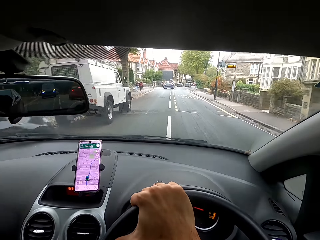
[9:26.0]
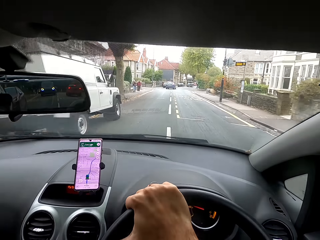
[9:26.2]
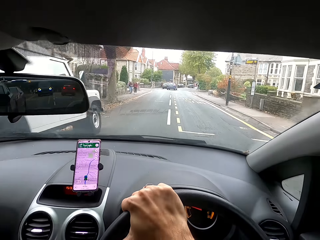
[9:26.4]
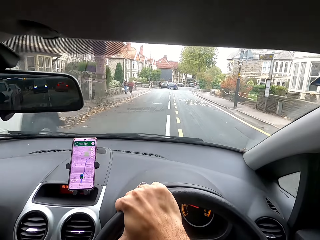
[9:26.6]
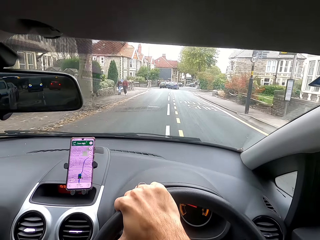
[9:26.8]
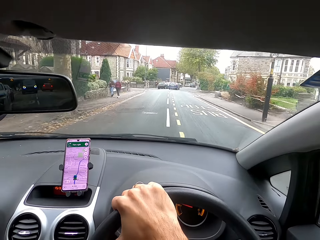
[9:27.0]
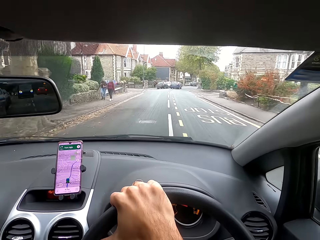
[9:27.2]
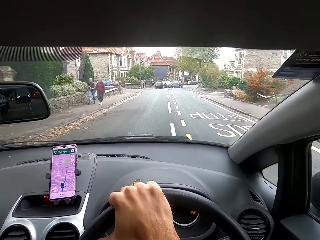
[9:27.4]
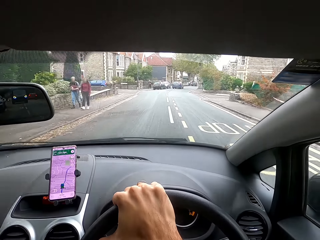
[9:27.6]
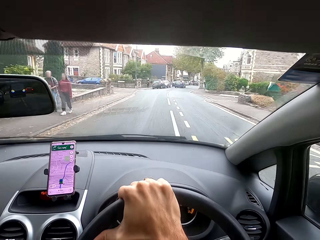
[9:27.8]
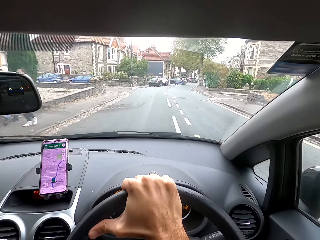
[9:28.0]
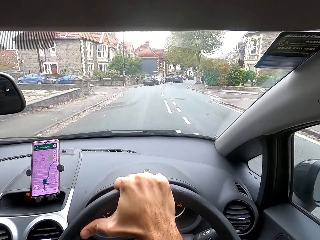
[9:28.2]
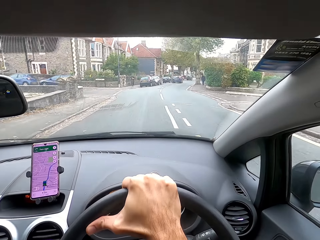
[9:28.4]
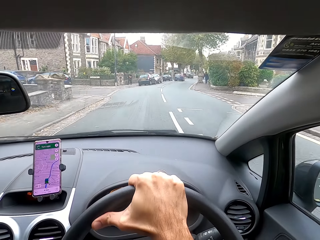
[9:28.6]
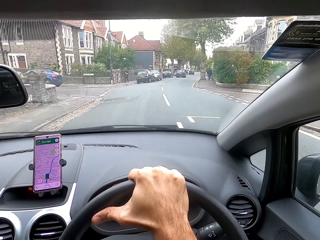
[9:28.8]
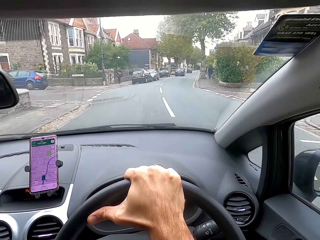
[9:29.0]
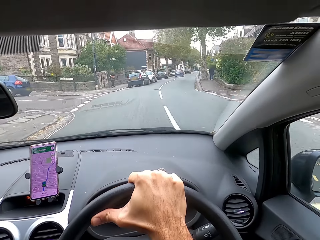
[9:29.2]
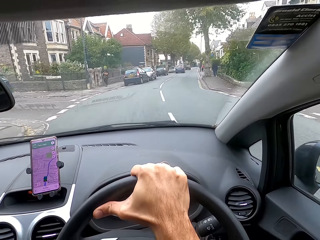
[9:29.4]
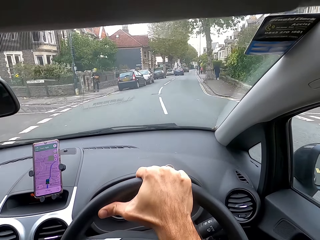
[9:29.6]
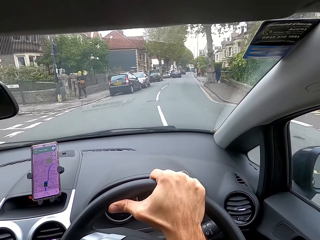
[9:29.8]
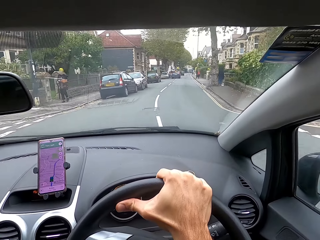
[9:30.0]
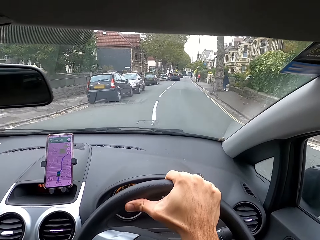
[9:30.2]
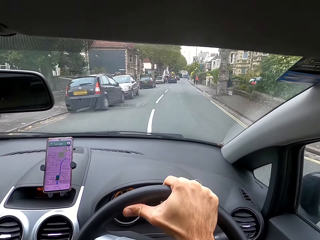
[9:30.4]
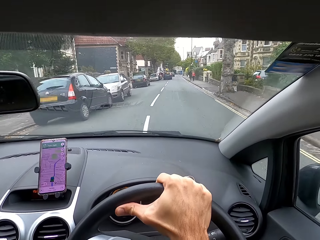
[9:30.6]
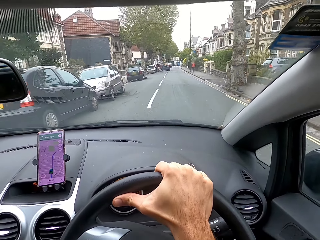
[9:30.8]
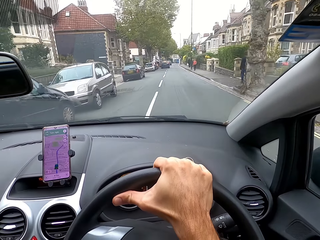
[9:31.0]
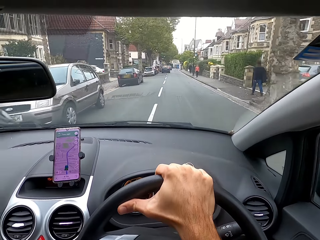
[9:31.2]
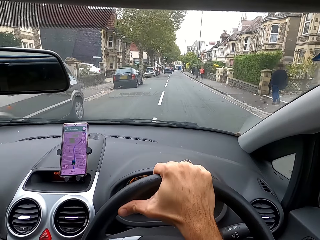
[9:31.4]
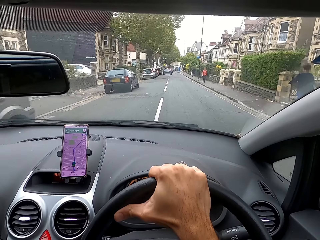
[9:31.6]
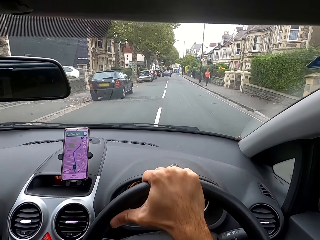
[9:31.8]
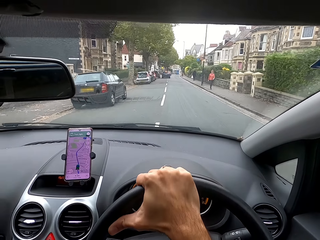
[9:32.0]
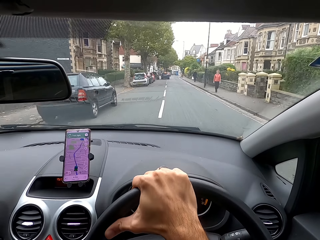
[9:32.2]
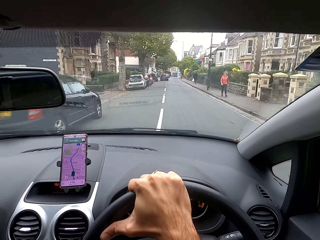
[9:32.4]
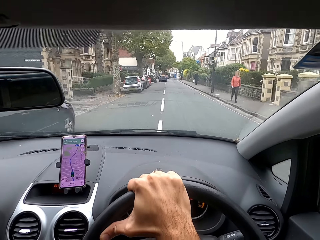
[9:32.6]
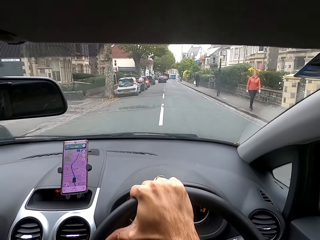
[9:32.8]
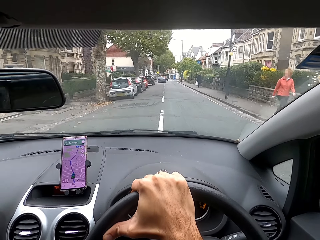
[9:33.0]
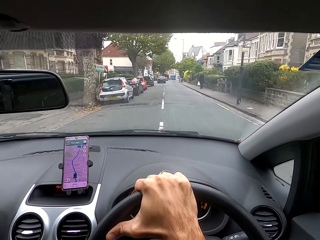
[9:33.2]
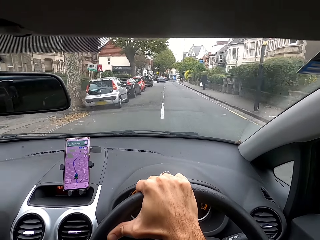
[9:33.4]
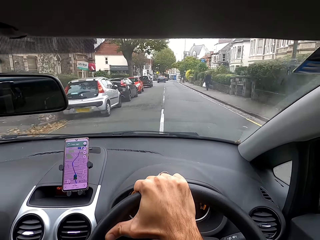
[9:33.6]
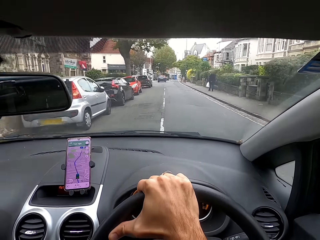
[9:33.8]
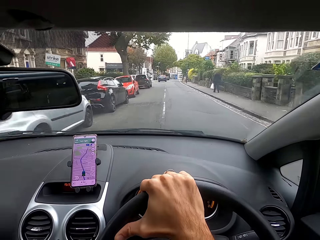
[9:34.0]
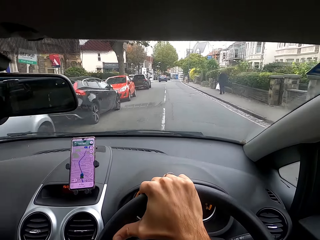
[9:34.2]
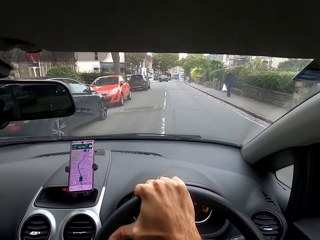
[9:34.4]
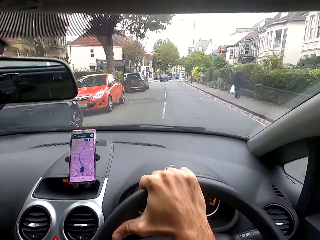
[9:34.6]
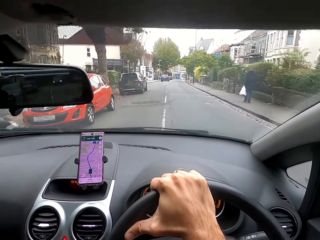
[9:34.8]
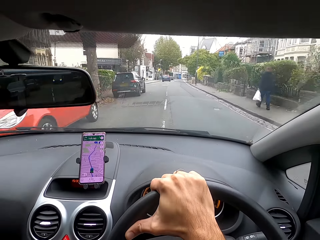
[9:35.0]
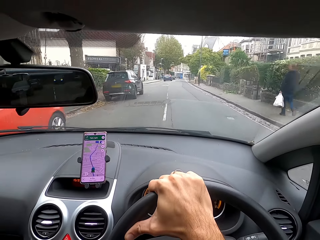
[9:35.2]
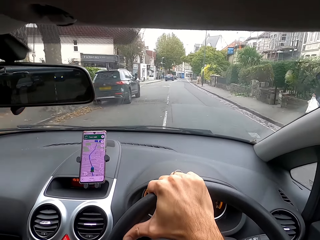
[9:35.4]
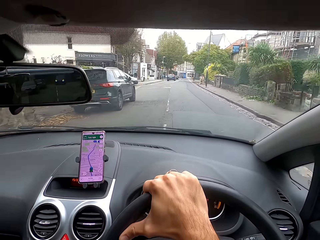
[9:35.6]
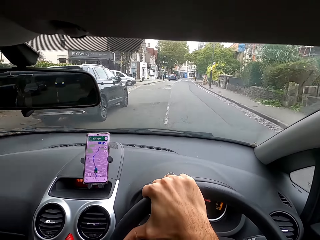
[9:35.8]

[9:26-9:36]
The camera wearer moves the steering wheel with his right hand. He moves it again.

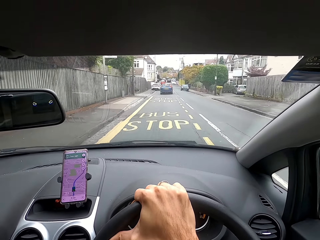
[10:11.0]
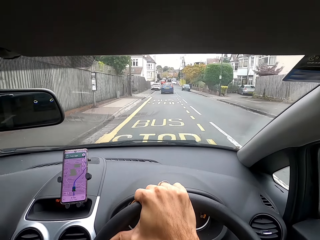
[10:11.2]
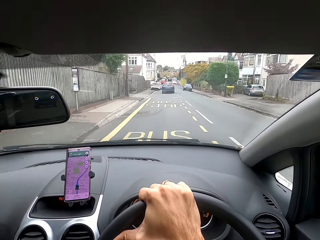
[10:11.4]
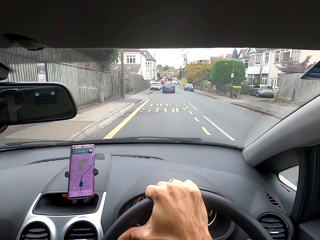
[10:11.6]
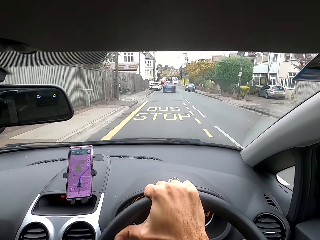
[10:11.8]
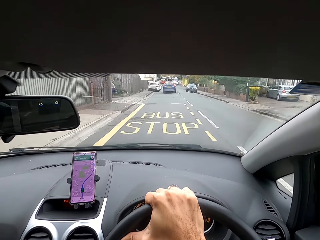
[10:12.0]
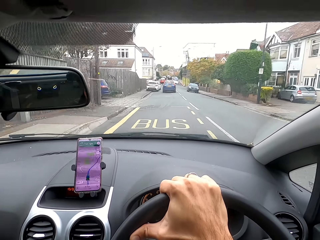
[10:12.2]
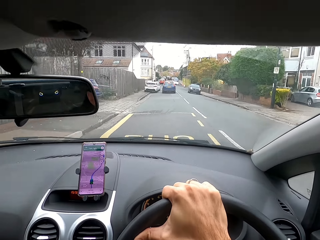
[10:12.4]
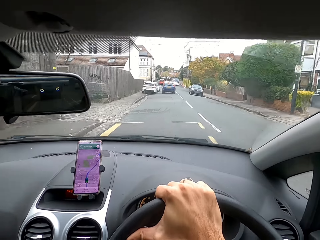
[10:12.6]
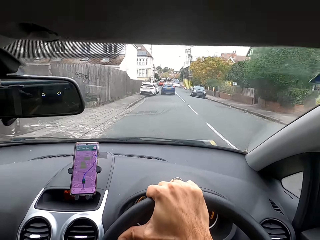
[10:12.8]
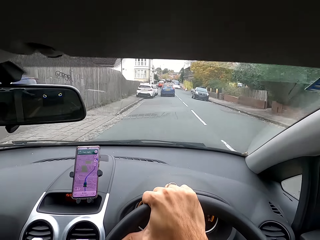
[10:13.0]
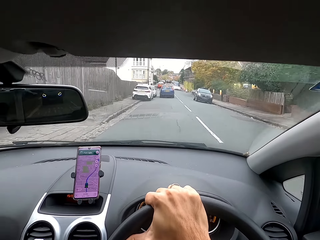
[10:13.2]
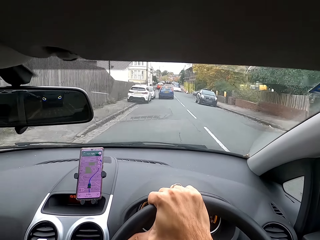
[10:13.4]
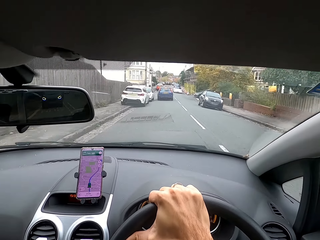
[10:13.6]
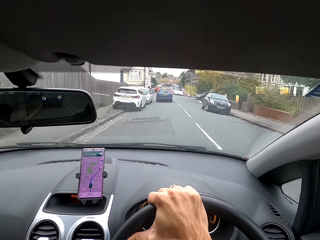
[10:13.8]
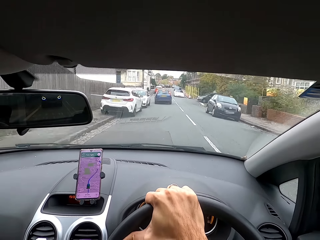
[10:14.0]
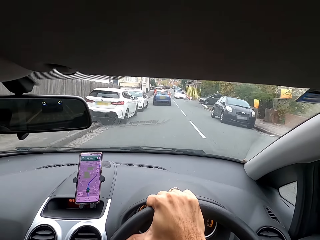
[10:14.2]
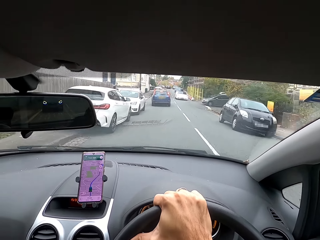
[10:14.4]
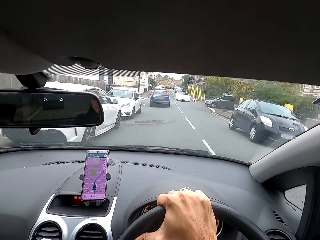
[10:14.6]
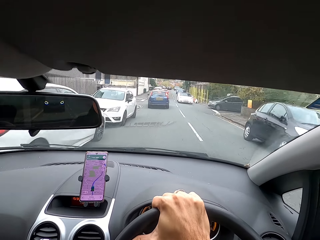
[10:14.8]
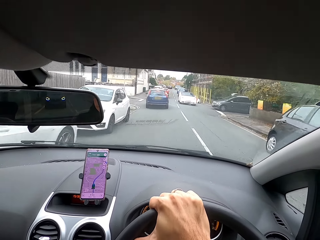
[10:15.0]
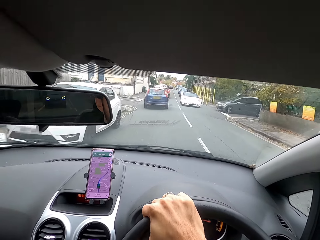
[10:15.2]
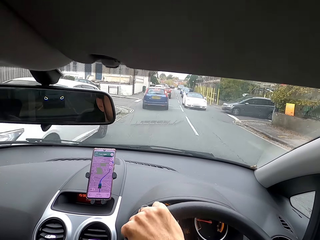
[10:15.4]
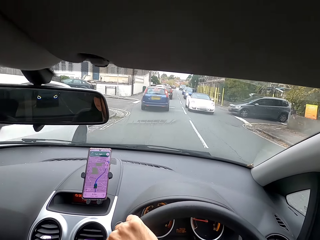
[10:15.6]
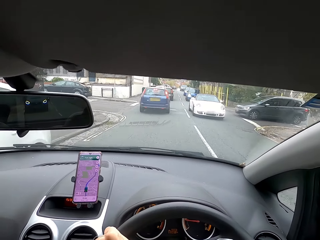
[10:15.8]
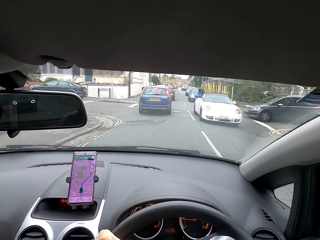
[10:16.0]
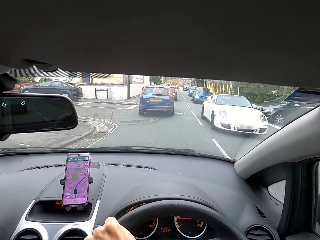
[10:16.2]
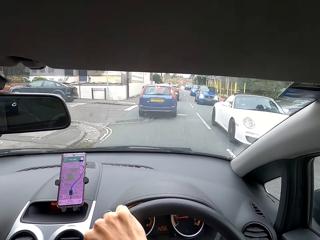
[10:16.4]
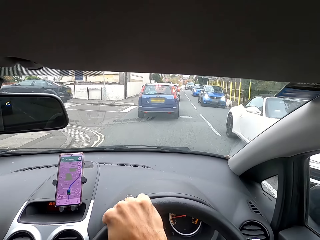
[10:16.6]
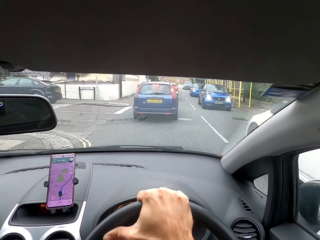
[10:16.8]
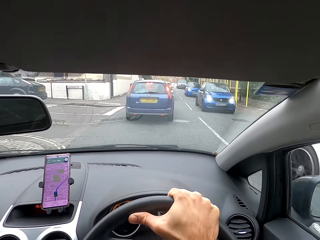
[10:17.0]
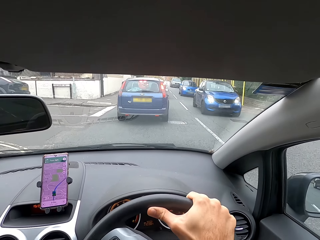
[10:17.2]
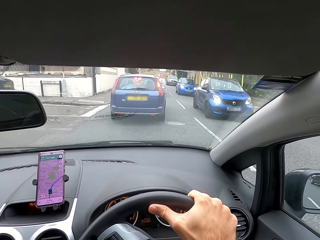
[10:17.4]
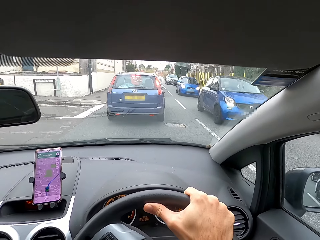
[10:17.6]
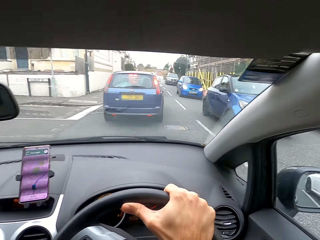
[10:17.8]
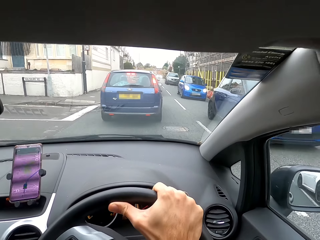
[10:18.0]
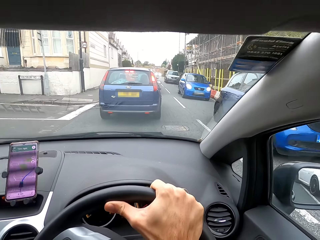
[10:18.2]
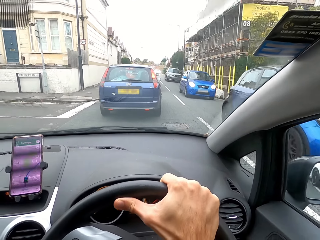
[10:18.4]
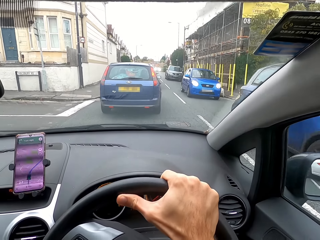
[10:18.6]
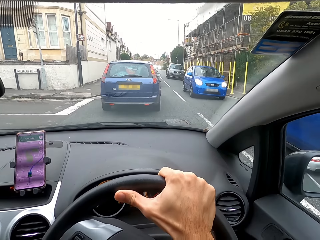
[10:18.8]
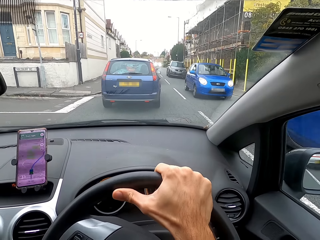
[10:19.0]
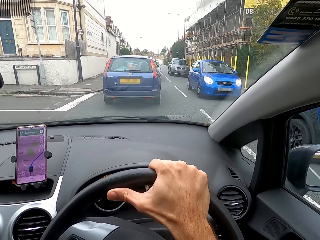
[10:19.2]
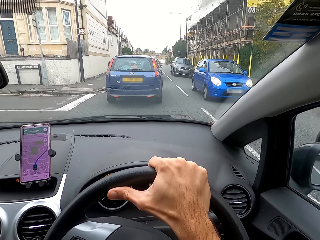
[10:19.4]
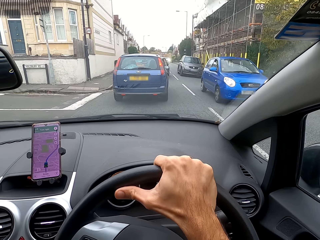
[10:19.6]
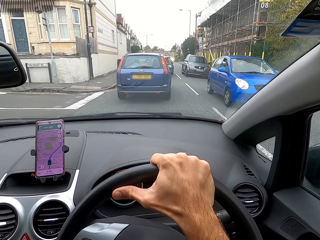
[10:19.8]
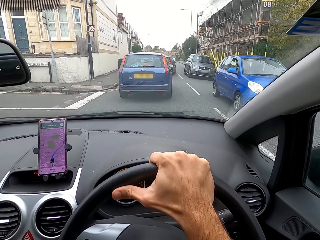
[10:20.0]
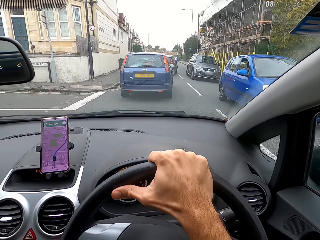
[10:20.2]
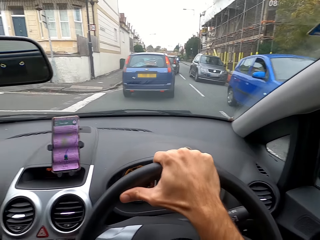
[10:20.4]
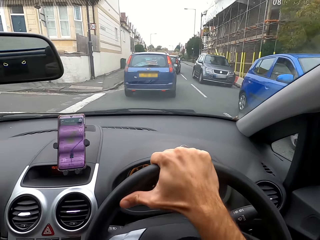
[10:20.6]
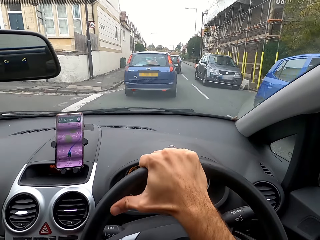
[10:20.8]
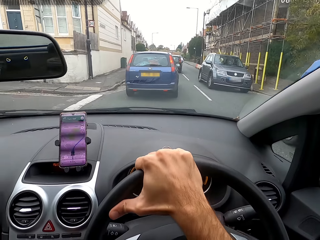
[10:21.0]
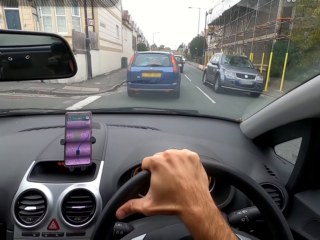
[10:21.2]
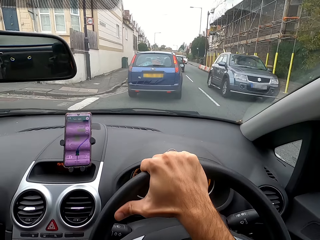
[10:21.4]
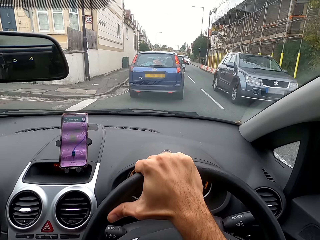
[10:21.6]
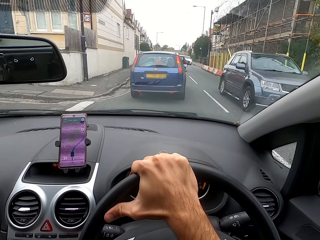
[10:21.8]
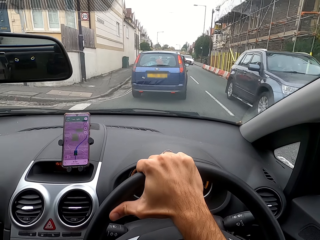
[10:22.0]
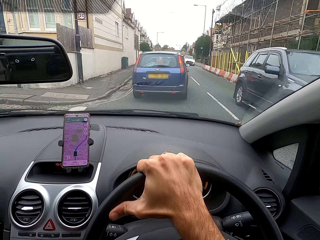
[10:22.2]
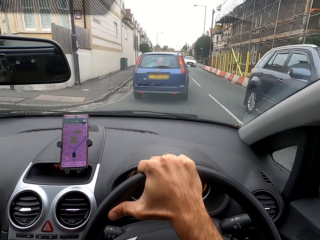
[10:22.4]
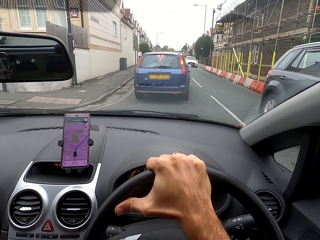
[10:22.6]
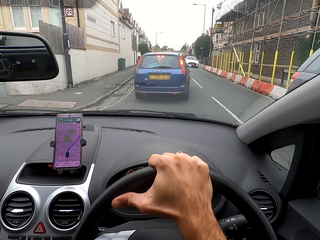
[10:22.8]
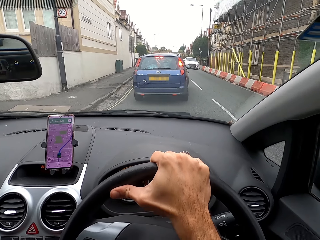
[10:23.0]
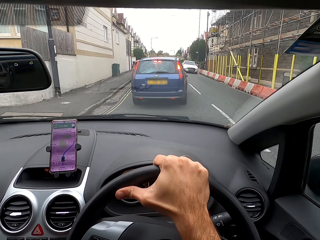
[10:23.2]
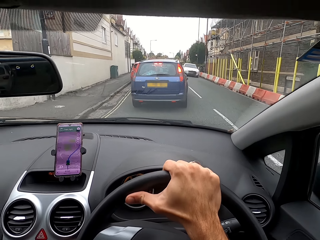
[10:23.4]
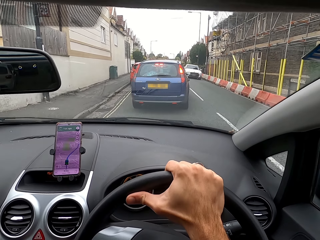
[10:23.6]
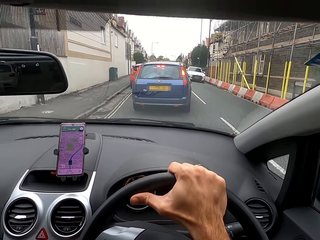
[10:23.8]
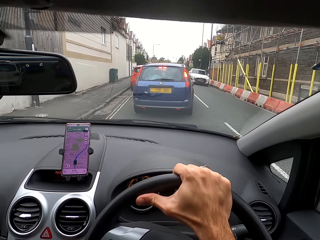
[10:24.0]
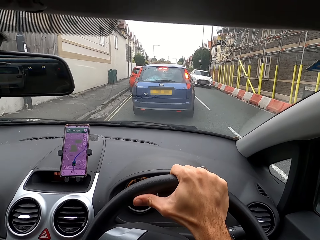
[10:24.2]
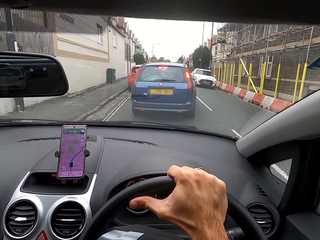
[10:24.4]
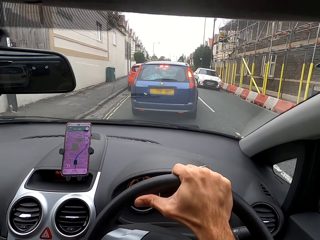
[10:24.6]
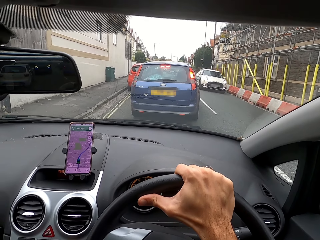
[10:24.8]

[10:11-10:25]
The camera wearer drives a car on the road. He moves the steering wheel with his right hand. He moves it again. He slows down the car on the road. He moves the steering wheel with his right hand.
